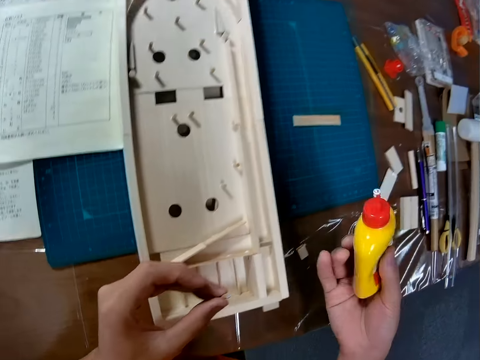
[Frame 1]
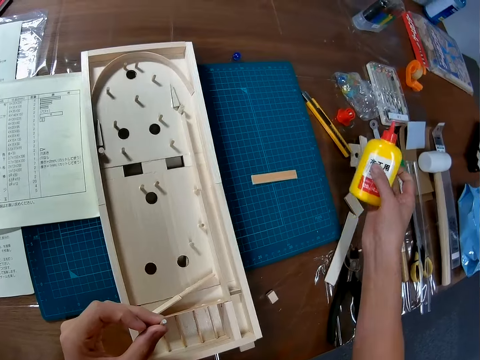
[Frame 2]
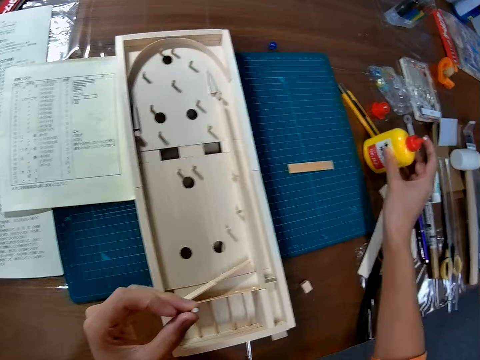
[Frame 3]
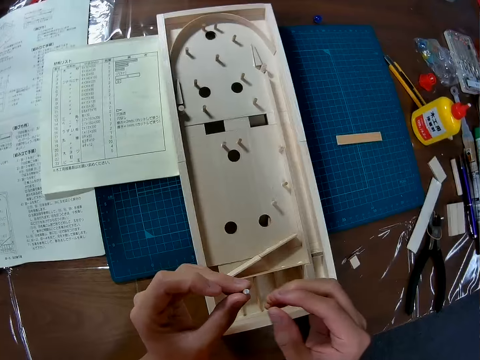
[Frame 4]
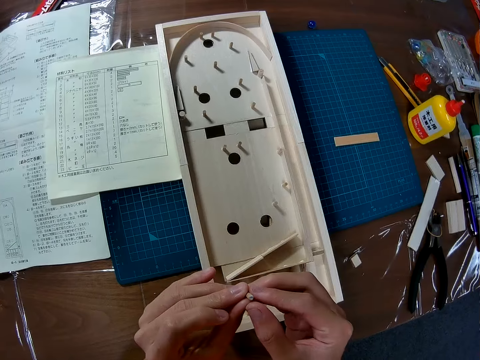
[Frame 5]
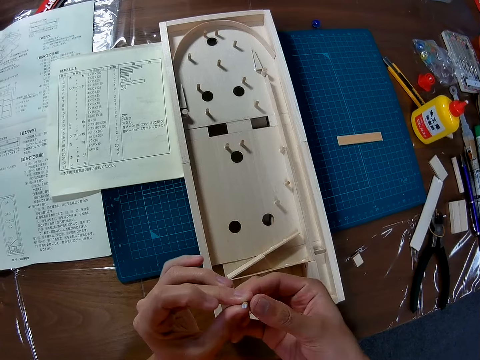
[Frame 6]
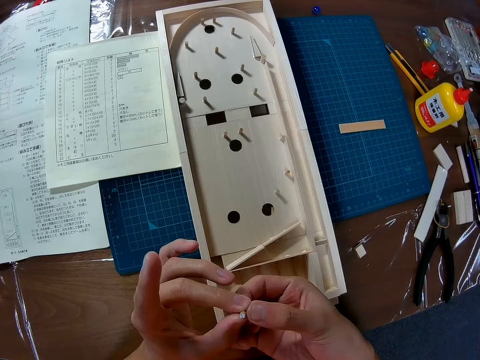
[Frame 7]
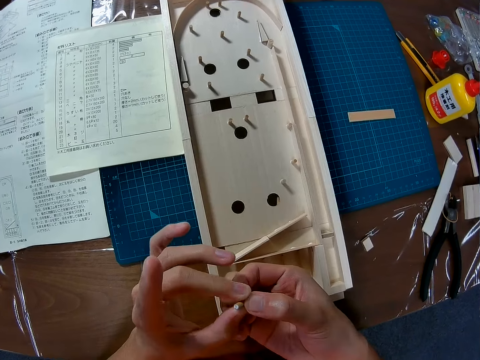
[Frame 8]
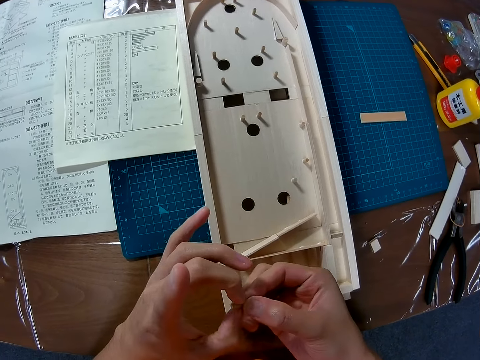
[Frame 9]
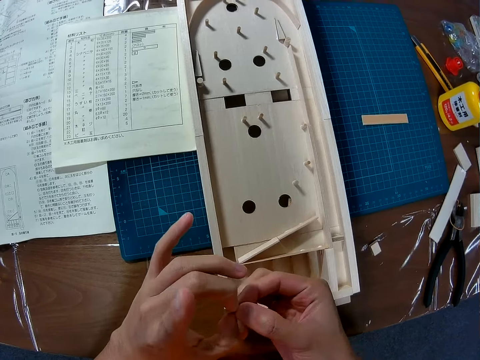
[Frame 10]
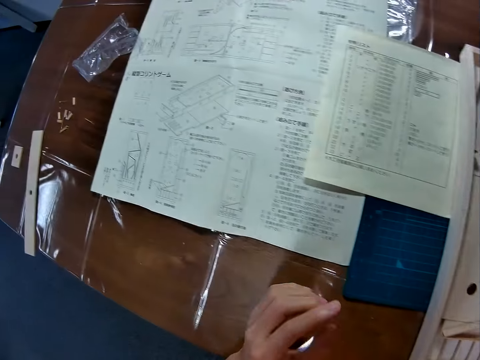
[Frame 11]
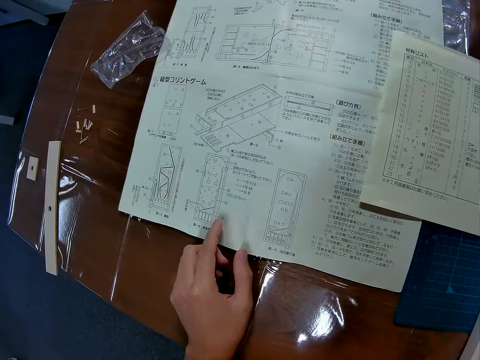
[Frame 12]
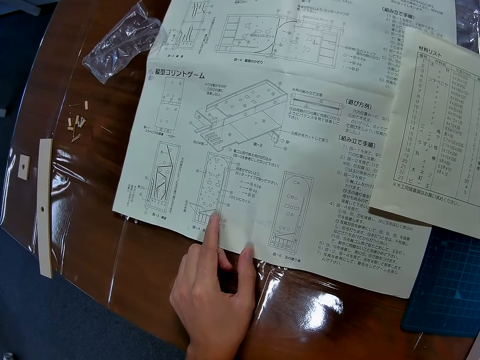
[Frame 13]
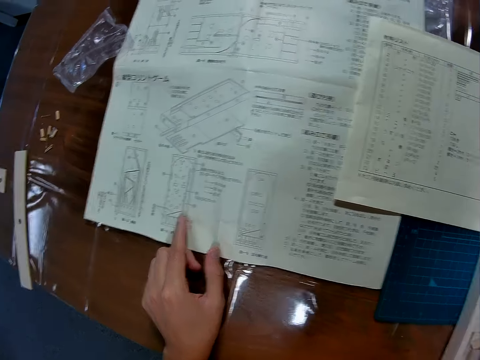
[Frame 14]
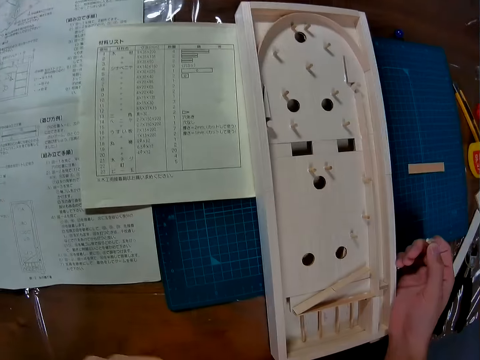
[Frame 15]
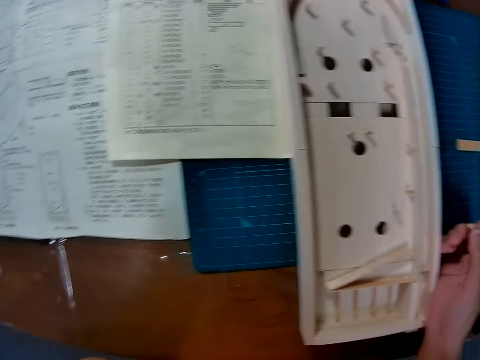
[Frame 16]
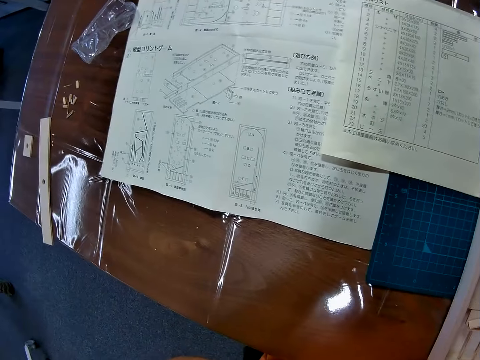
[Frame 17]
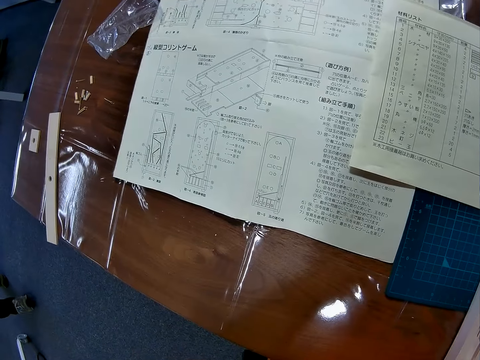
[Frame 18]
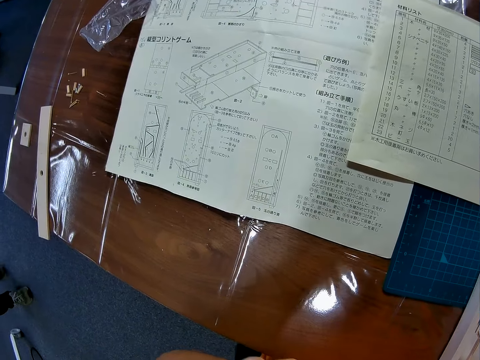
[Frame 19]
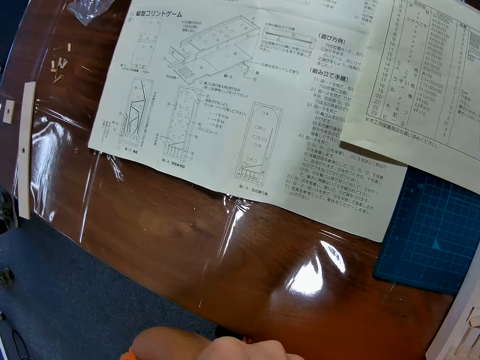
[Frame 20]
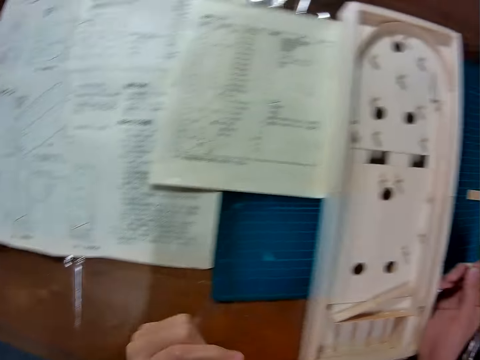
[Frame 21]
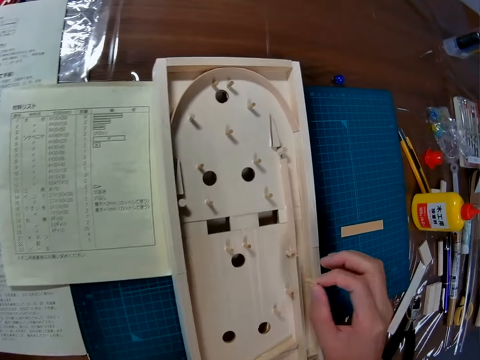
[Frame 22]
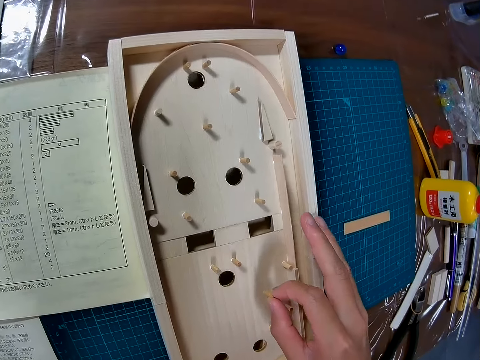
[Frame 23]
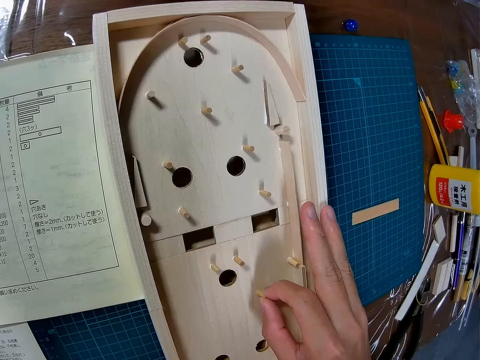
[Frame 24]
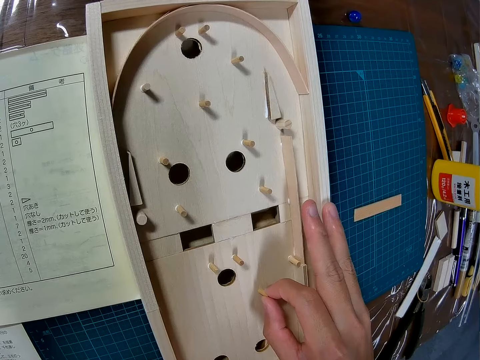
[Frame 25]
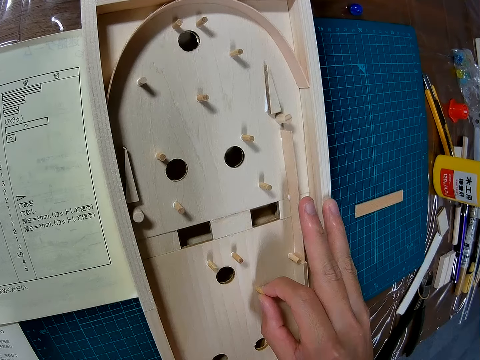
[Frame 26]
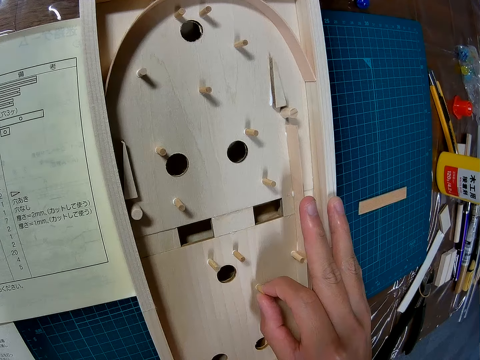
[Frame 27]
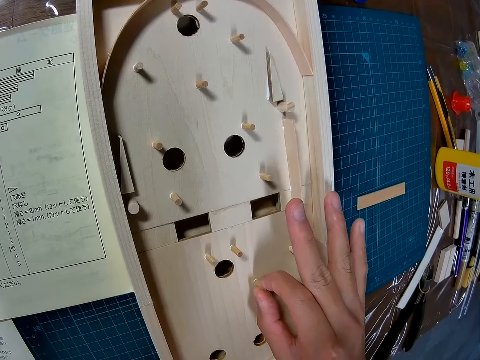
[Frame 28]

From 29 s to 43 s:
The camera wearer places the glue on a table. He holds a small piece of wood with both hands and turns the small piece of wood. He moves the camera. He points to the manual. He touches a crafting paper. He moves the camera. A man walks towards the camera wearer in a room. The camera wearer moves his hand. He fixes the wooden pin. He places a piece of wood on a crafting wood.

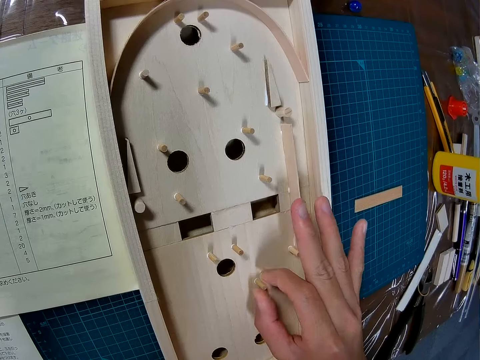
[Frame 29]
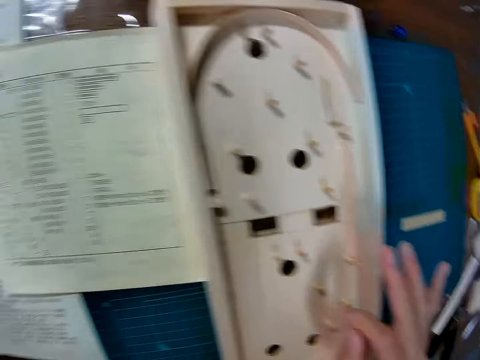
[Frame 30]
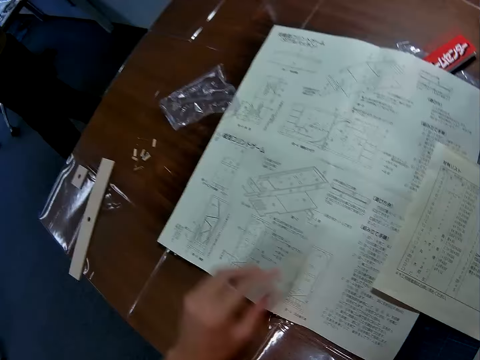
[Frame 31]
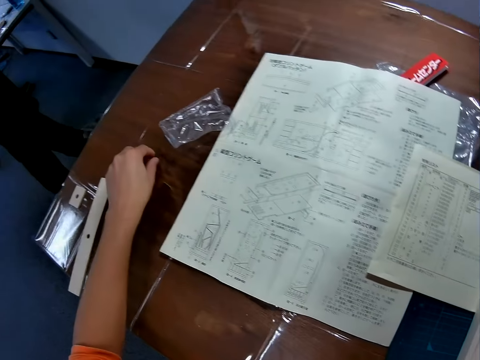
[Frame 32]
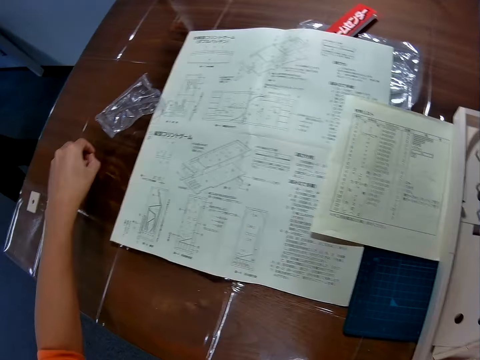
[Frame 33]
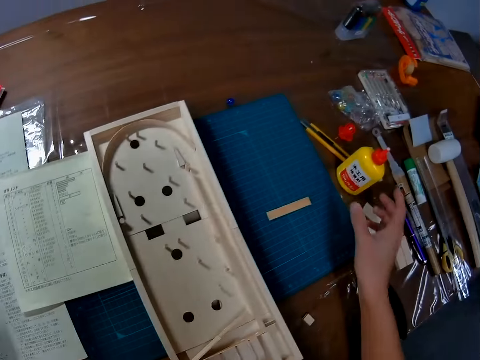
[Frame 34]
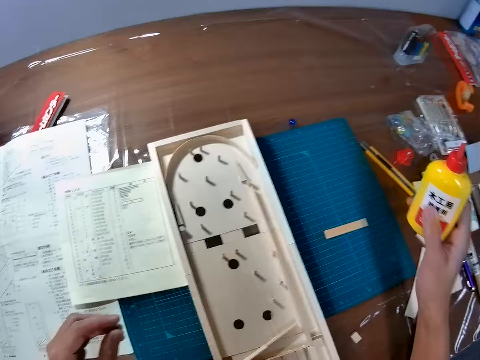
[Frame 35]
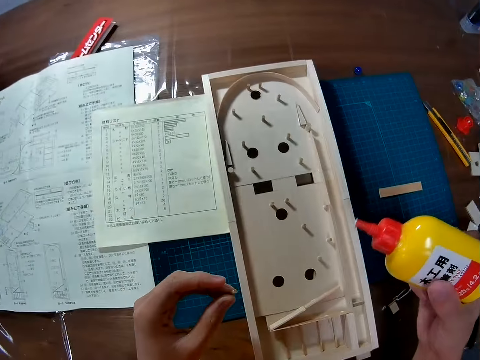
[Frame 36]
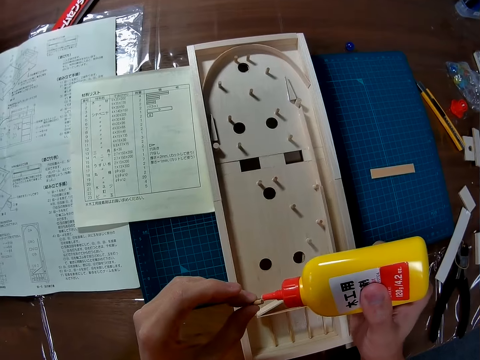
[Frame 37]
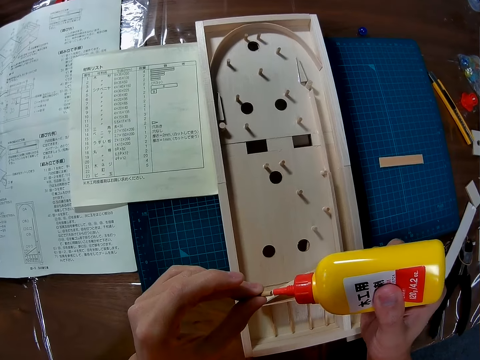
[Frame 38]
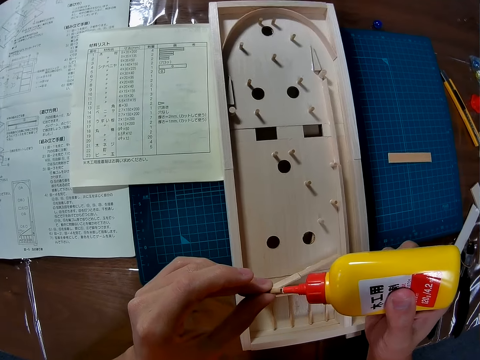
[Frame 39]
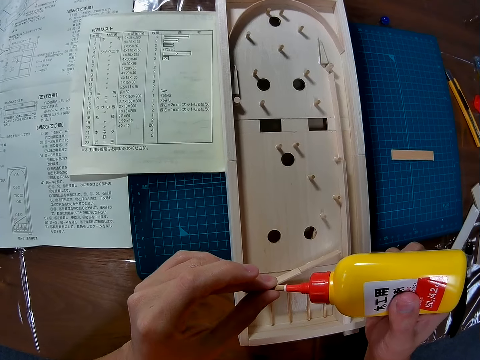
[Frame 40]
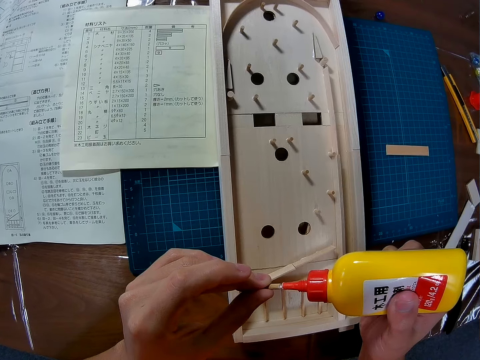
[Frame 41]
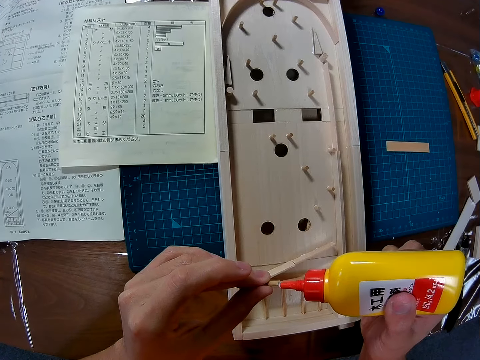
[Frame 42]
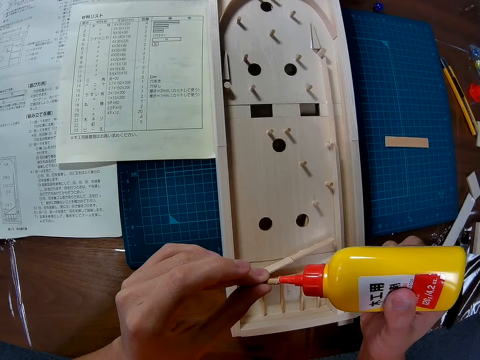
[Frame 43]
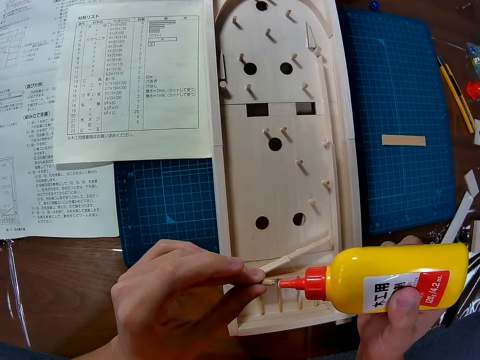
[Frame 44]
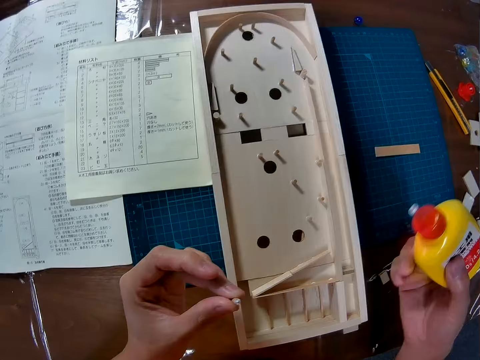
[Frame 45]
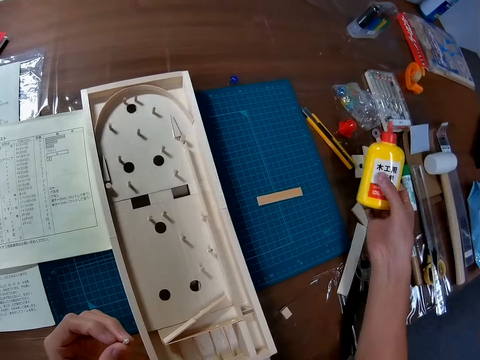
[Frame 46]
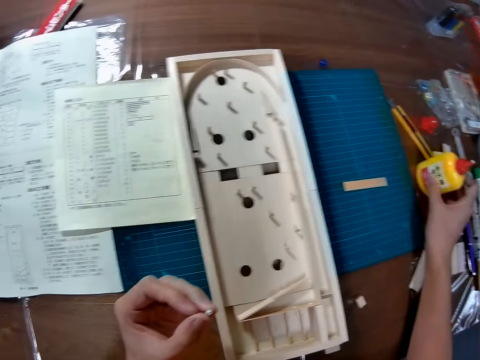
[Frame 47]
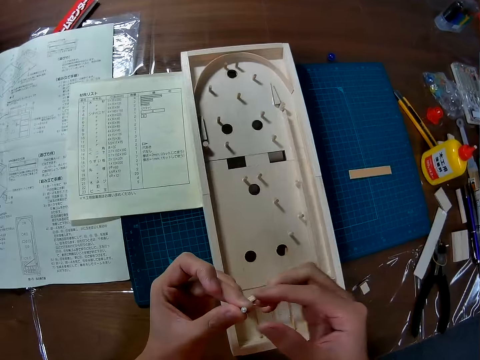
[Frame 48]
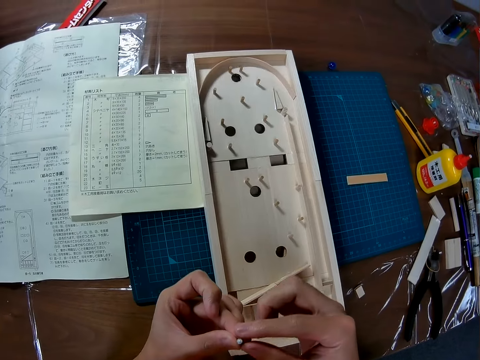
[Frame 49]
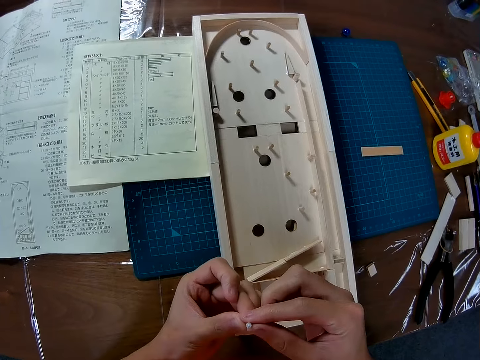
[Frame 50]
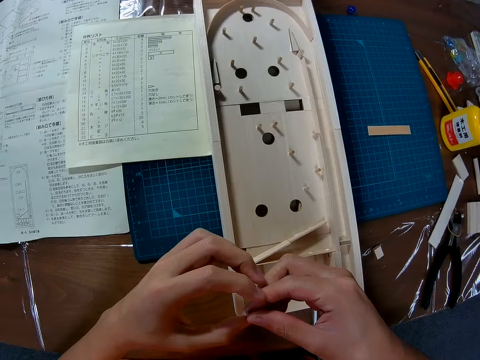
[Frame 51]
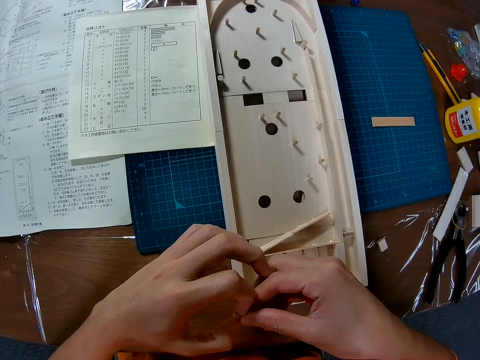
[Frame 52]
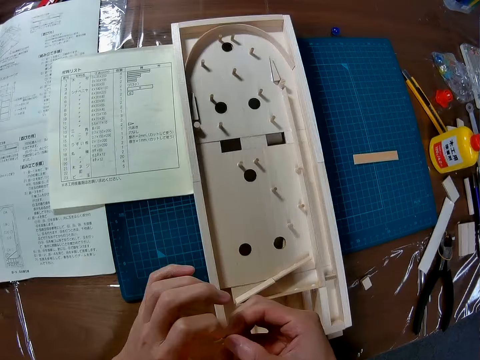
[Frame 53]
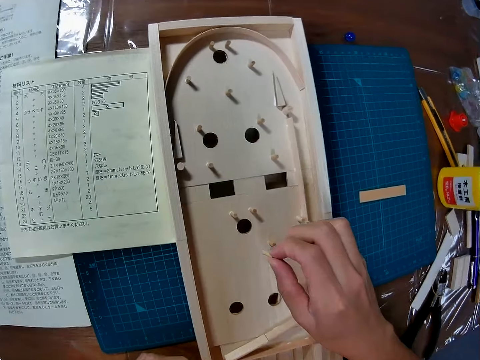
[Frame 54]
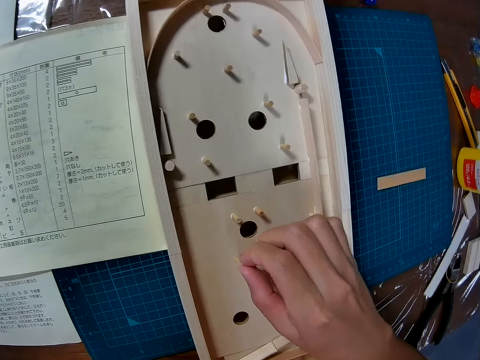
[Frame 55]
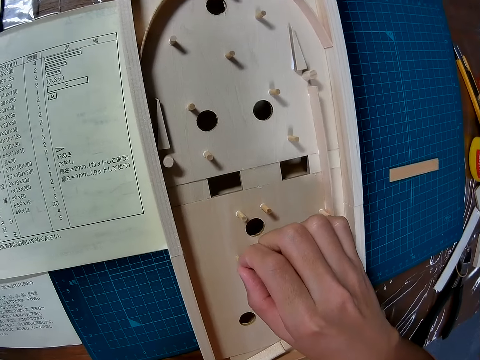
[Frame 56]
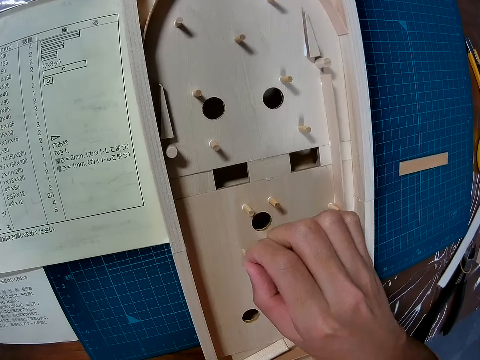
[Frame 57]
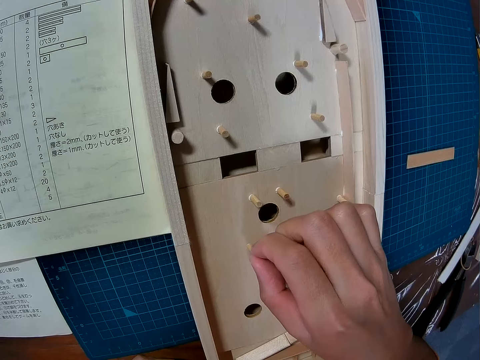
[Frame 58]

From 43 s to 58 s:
The camera wearer moves the camera. They pick another small piece of wood. They move the camera. They pick up the glue. They apply glue on the piece of wood. They move the camera. They place the glue on a table. They hold the small piece of wood with both hands and turn the small piece of wood. They place the small piece of wood on a crafting wood. They fix the wooden pin.
